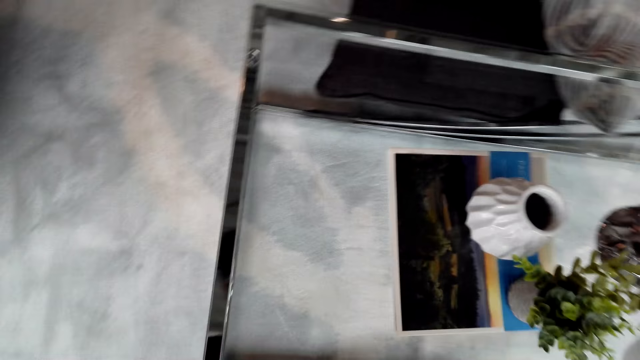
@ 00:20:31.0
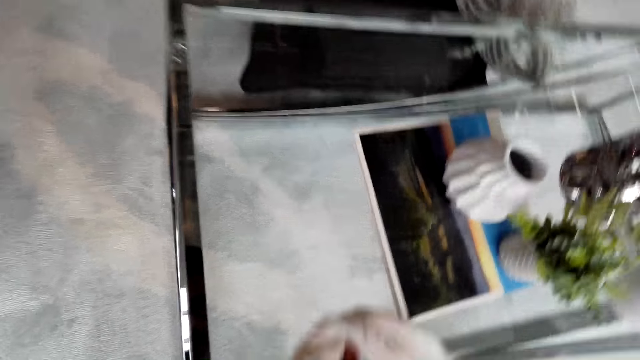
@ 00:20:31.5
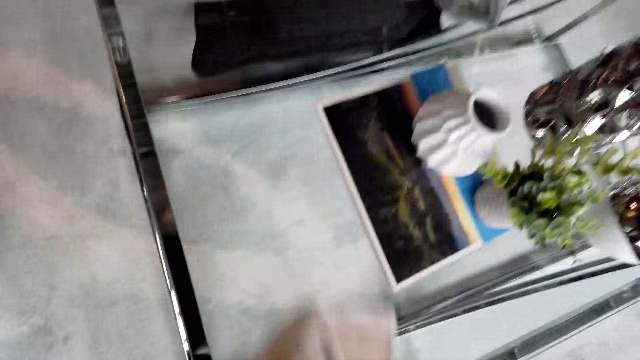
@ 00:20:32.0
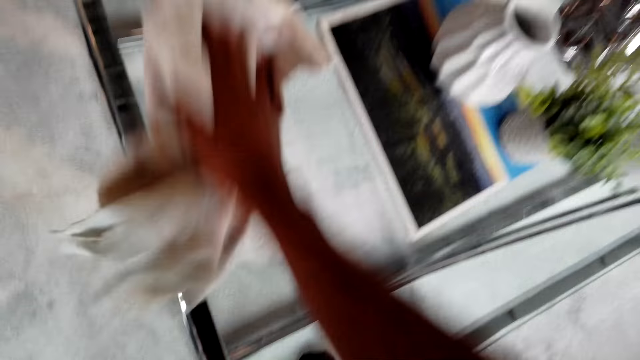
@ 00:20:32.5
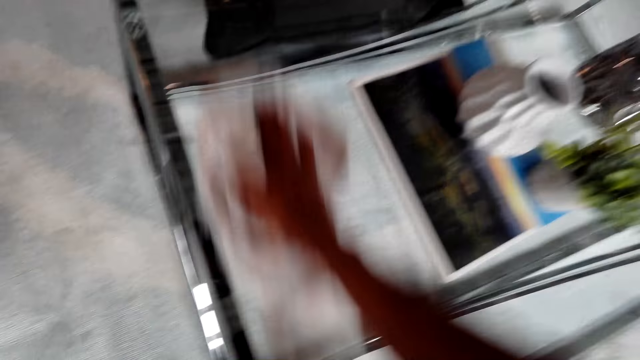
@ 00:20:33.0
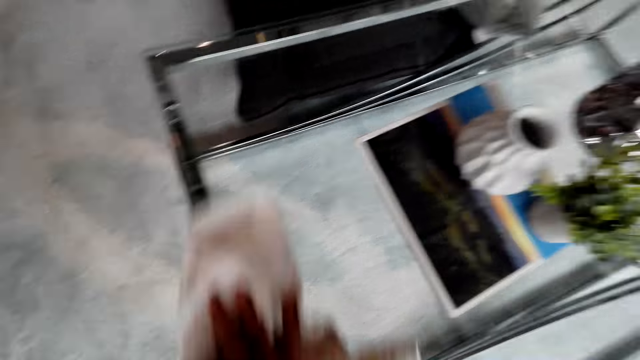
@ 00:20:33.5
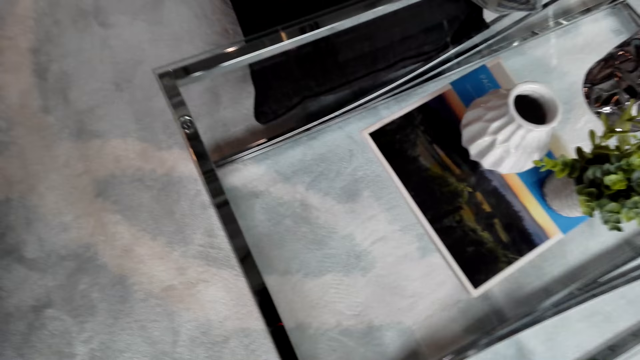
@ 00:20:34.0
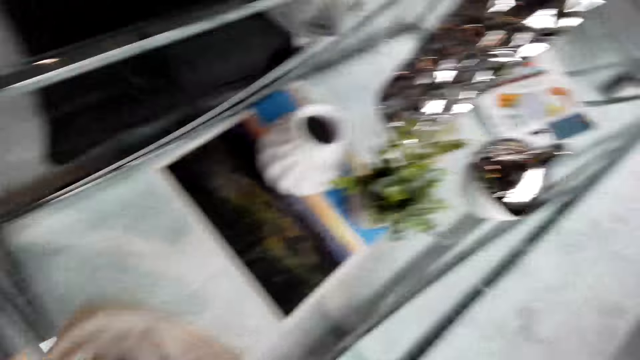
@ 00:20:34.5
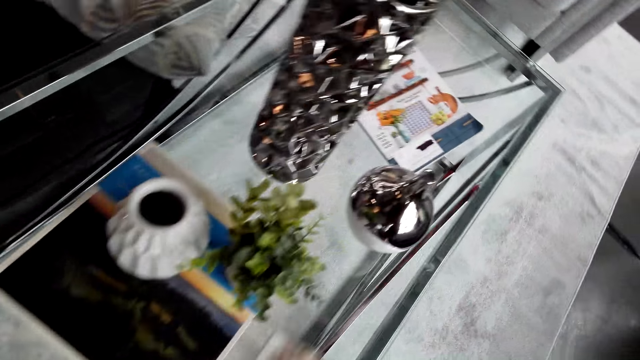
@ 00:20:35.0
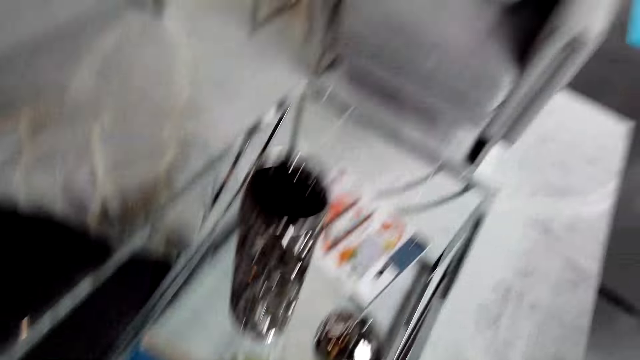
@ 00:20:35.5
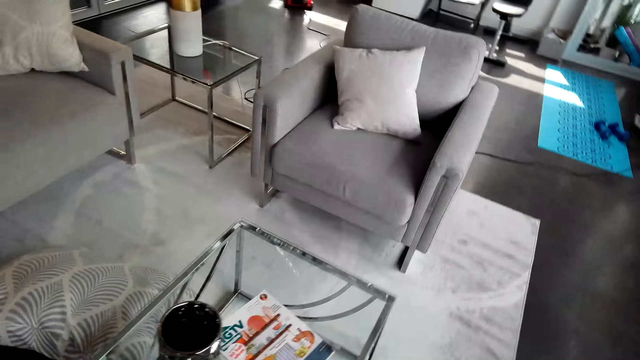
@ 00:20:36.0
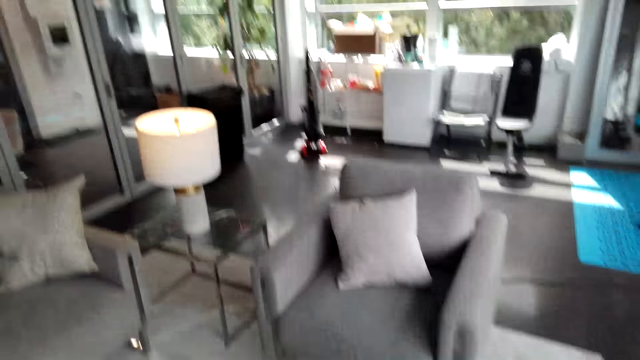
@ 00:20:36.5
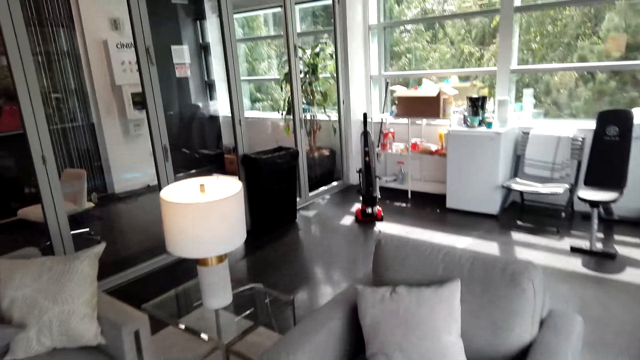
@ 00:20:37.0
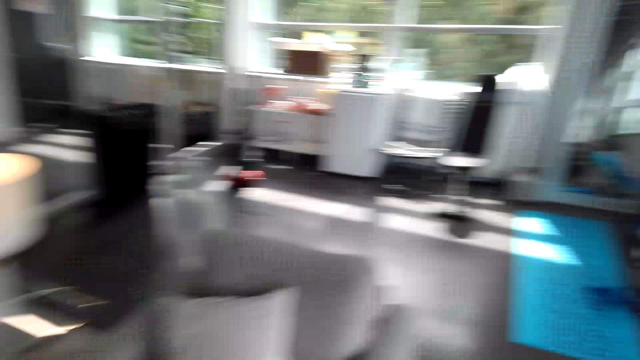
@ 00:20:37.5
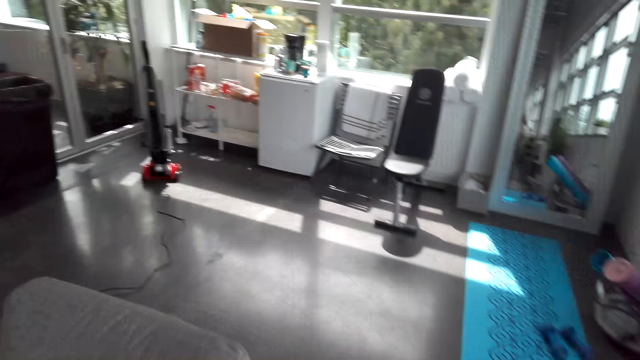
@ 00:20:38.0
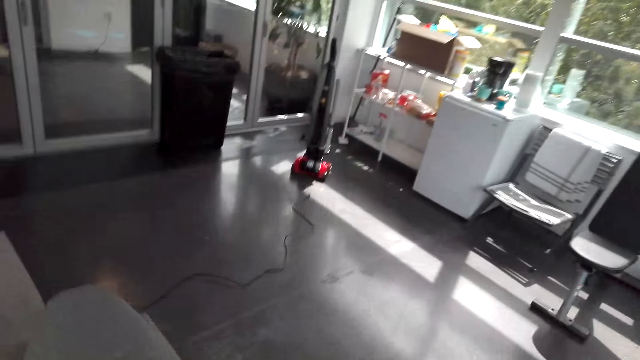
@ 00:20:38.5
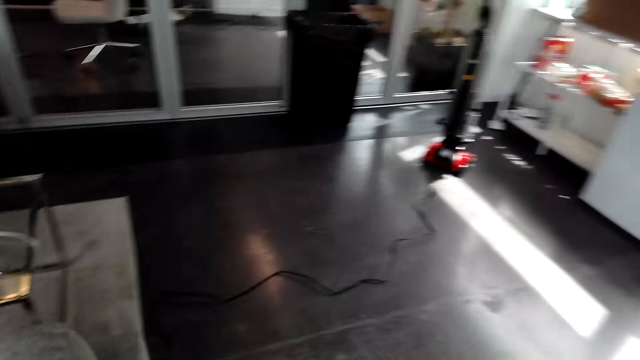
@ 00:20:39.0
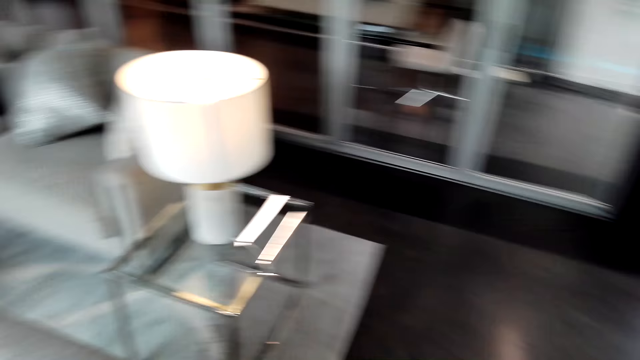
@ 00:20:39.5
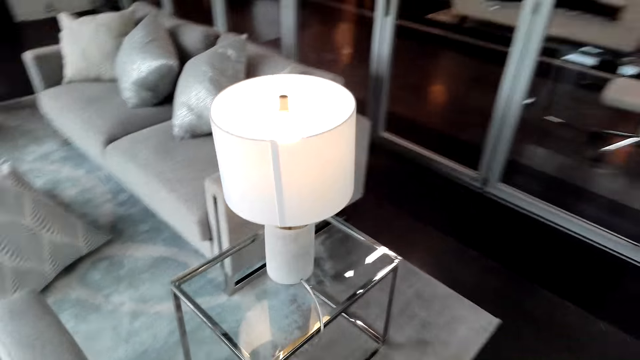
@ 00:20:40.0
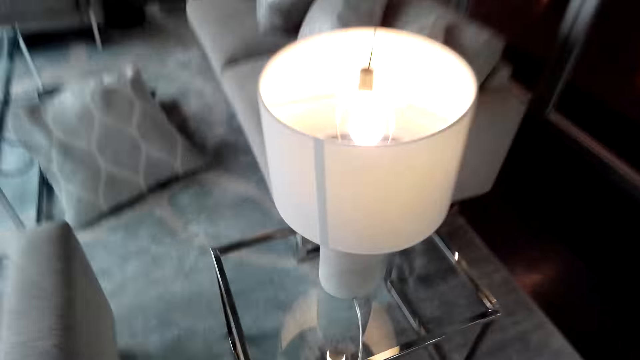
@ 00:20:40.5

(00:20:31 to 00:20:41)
The camera wearer cleans the table with the towel in the room. They walk in the room.

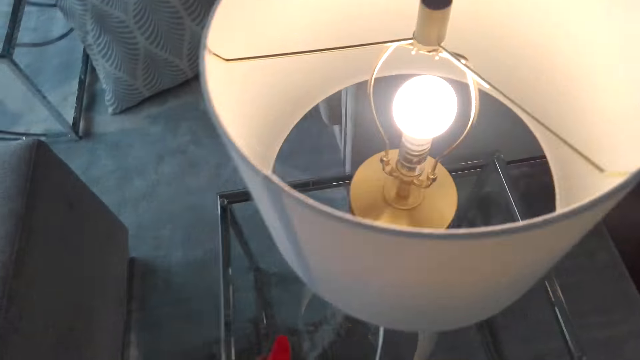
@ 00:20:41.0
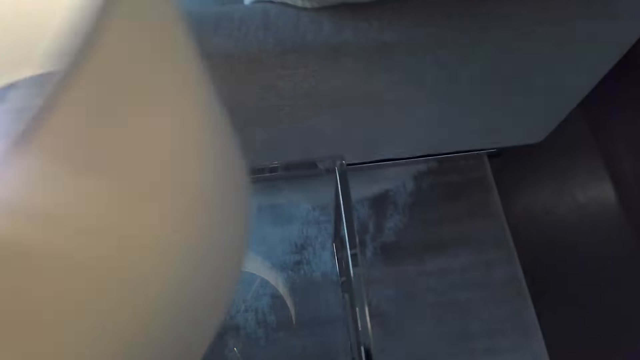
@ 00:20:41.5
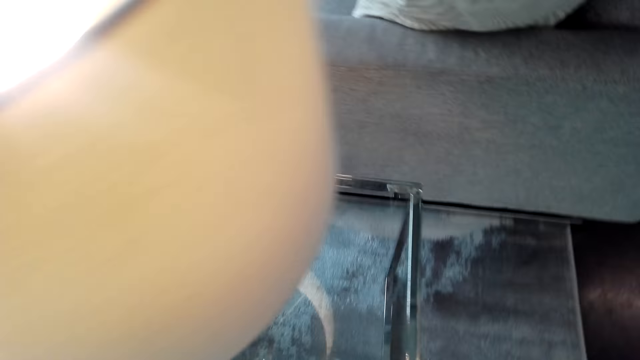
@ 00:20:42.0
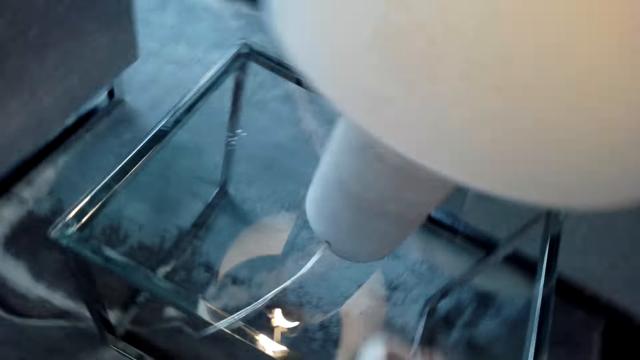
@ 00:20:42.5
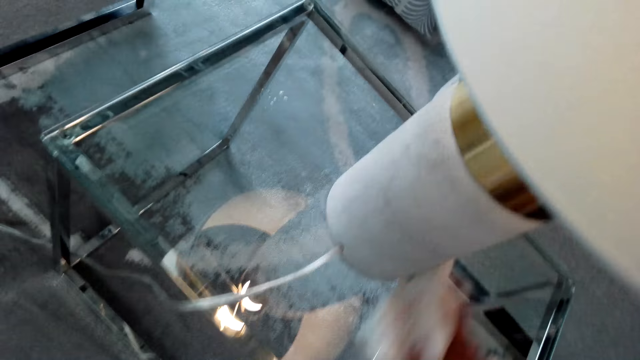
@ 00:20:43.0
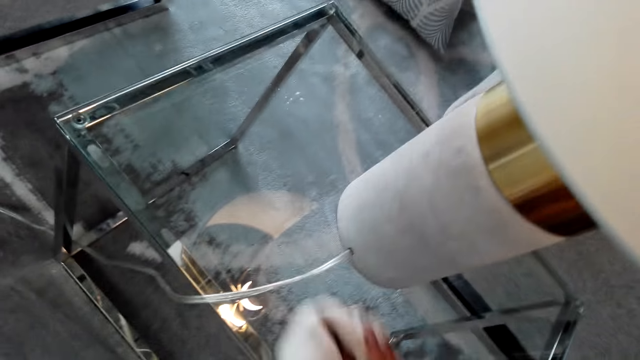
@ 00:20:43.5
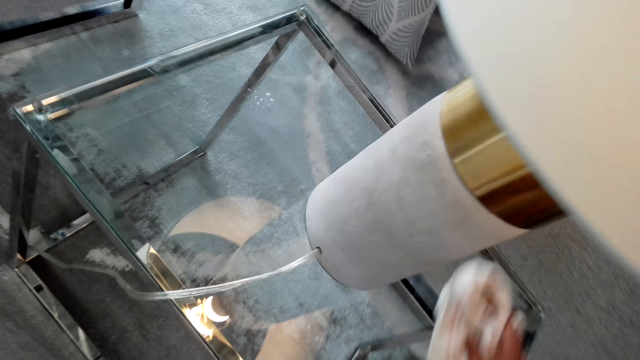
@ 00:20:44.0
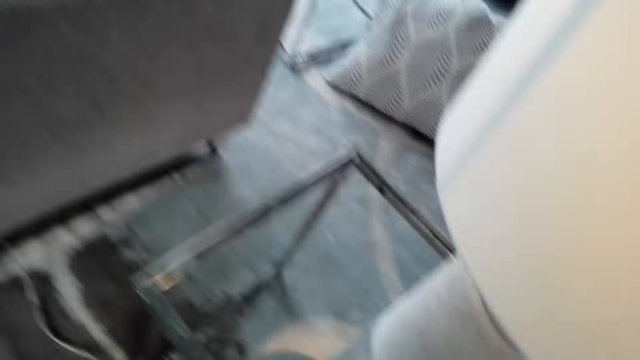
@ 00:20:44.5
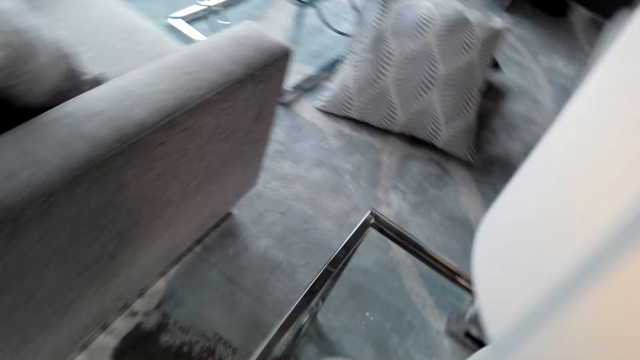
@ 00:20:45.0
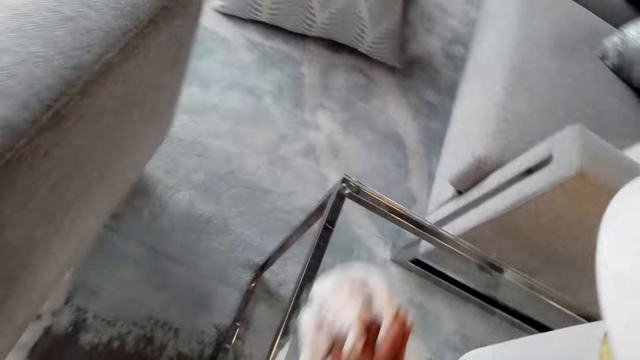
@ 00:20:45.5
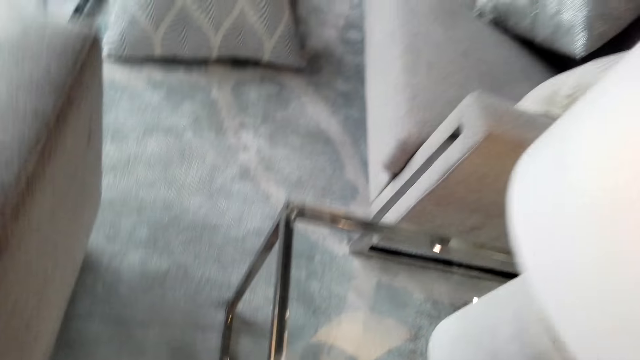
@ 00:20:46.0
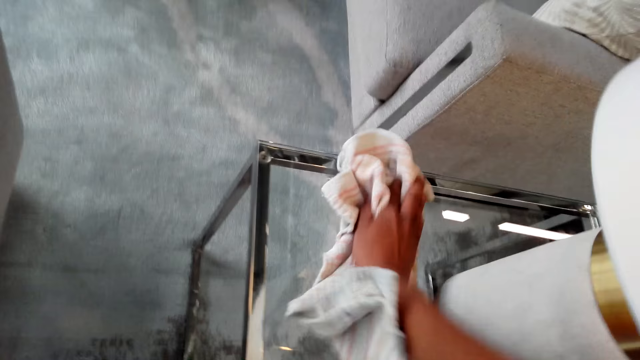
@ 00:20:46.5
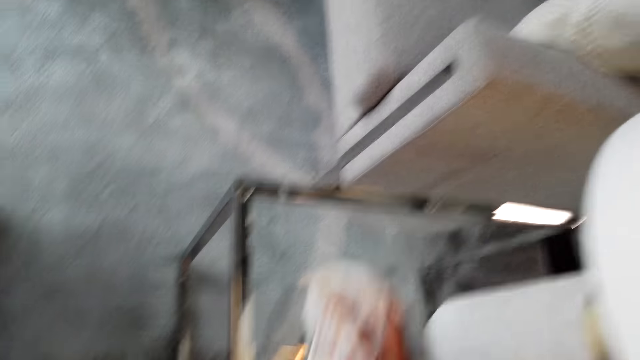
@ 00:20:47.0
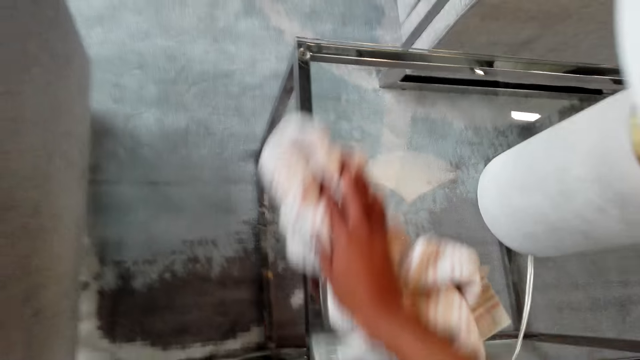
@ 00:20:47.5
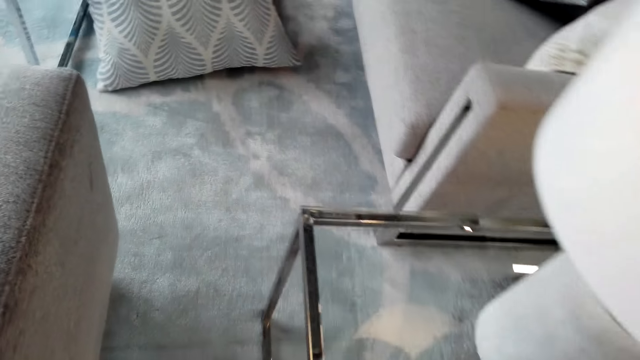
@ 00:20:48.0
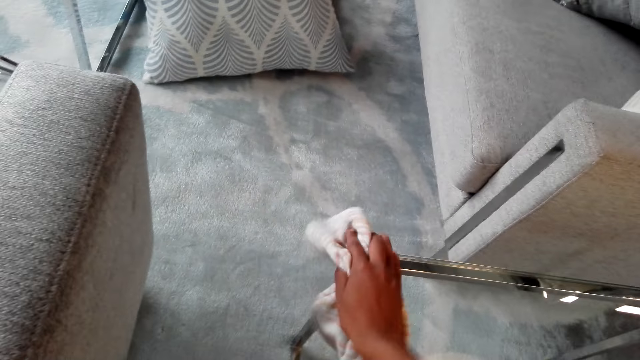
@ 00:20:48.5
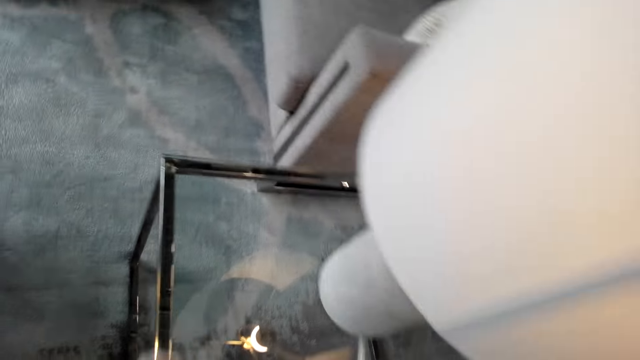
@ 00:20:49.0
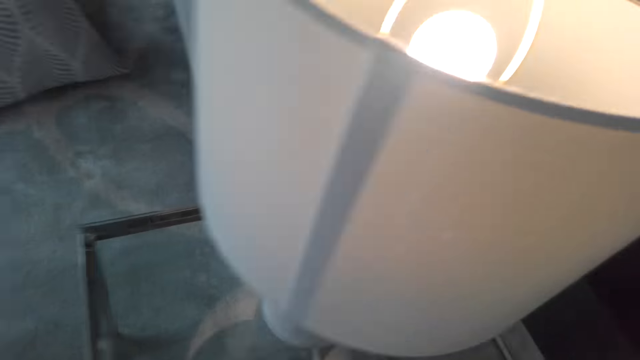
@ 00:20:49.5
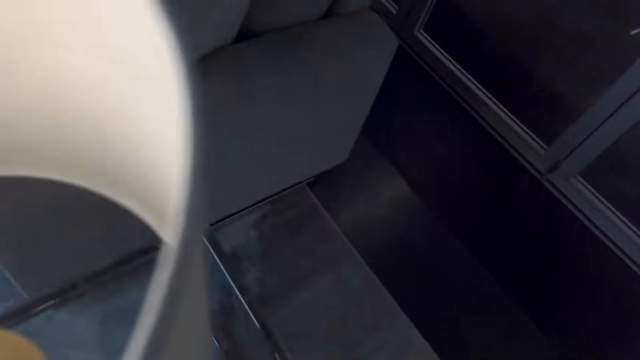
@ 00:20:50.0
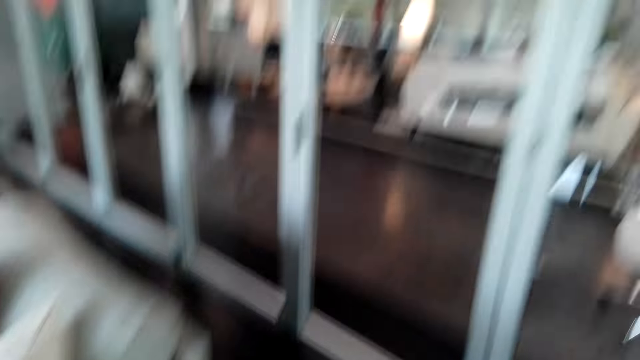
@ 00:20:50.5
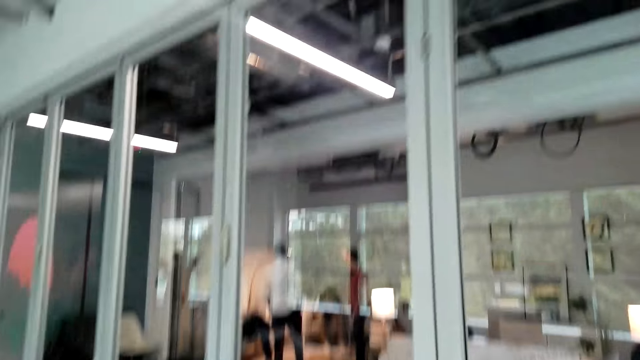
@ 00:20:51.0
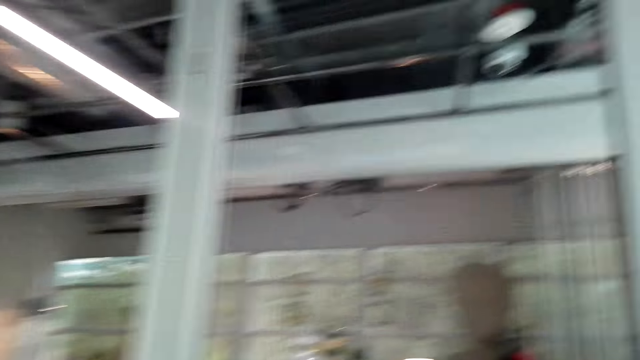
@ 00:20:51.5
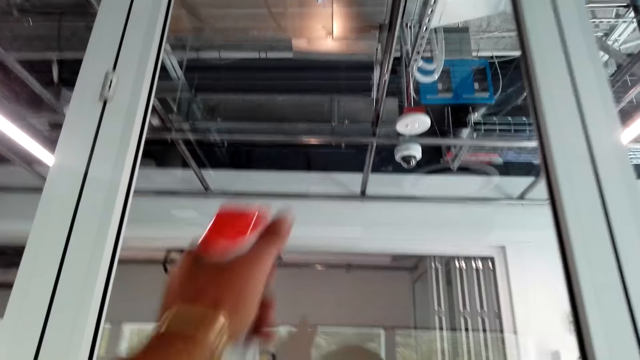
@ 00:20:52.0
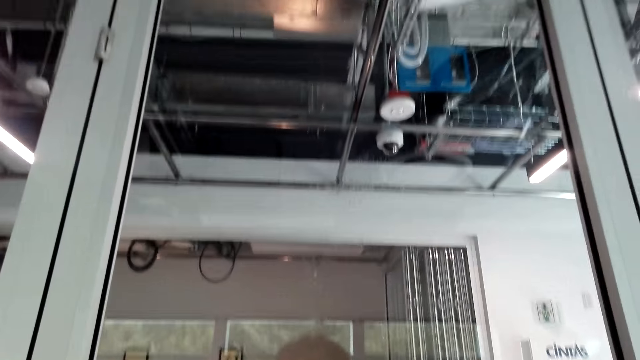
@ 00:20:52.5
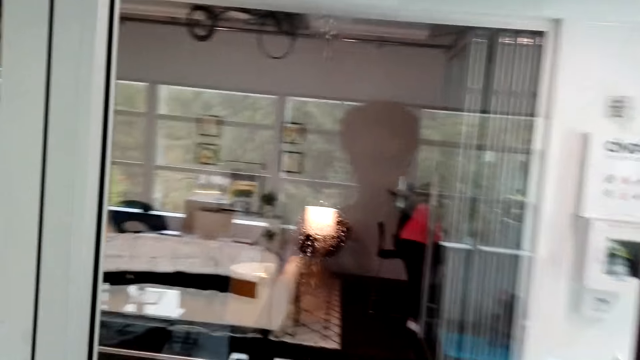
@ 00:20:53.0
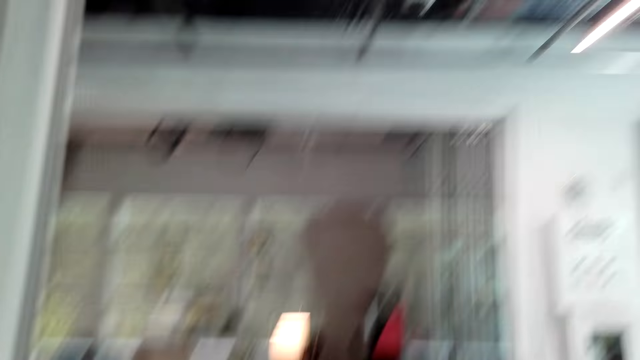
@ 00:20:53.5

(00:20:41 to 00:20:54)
The camera wearer wipes the lamp table with the towel in the room. They spray the window with the detergent.
